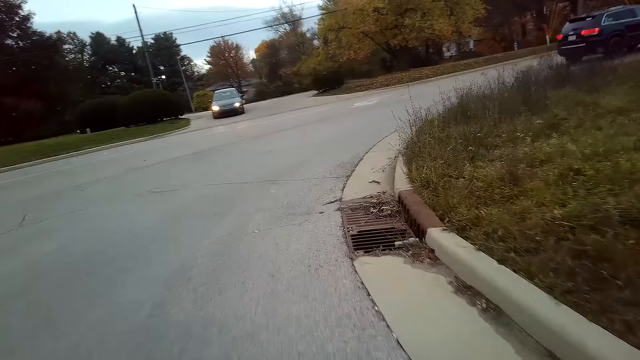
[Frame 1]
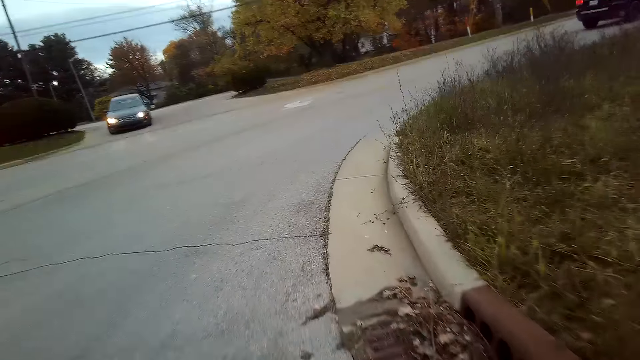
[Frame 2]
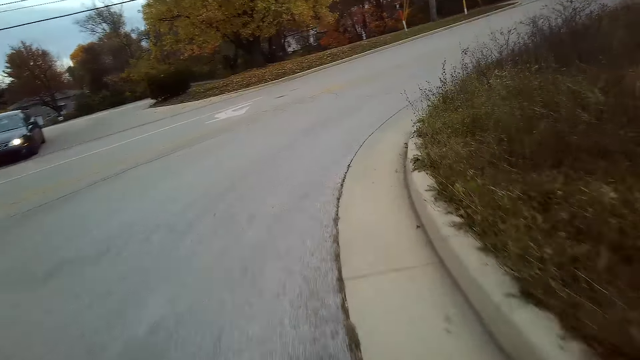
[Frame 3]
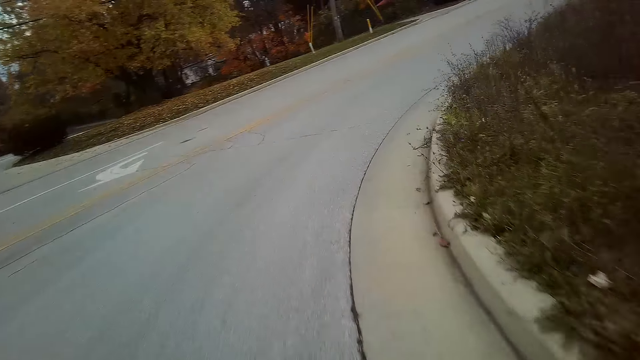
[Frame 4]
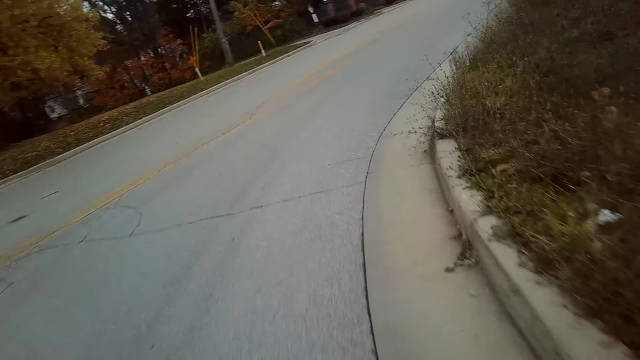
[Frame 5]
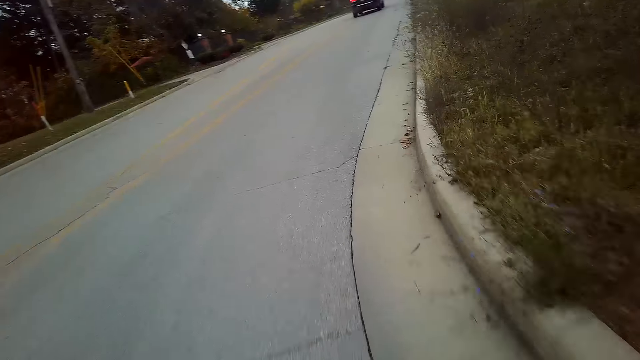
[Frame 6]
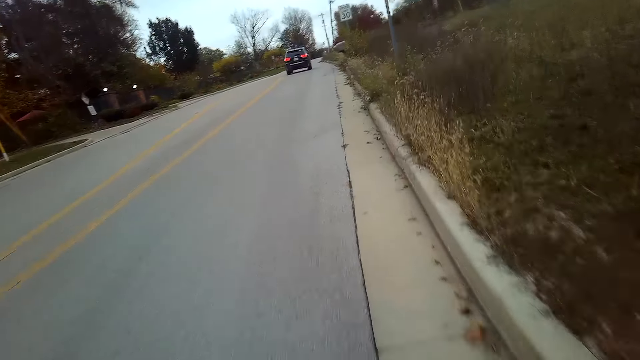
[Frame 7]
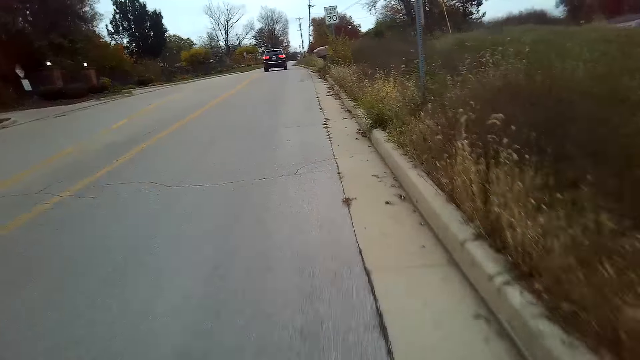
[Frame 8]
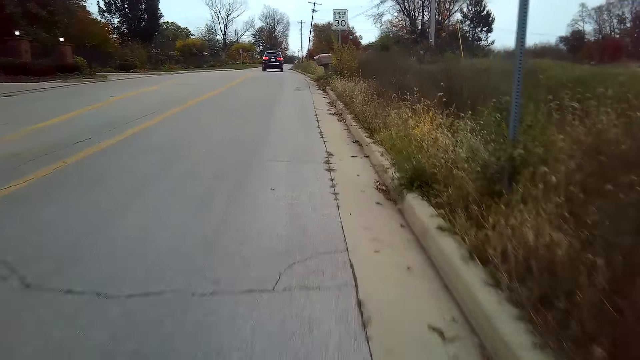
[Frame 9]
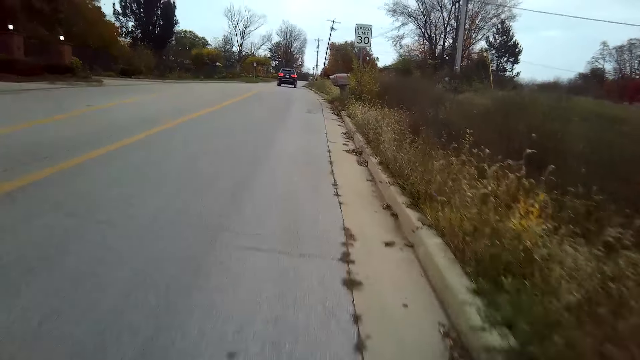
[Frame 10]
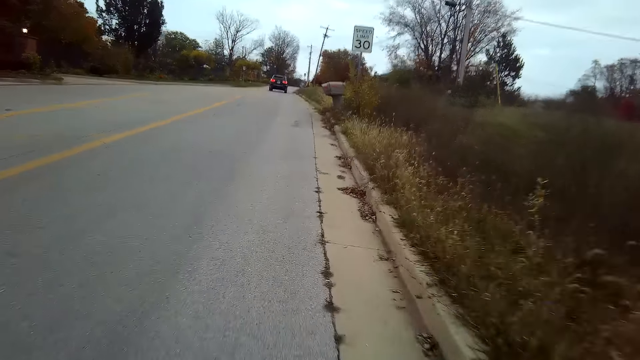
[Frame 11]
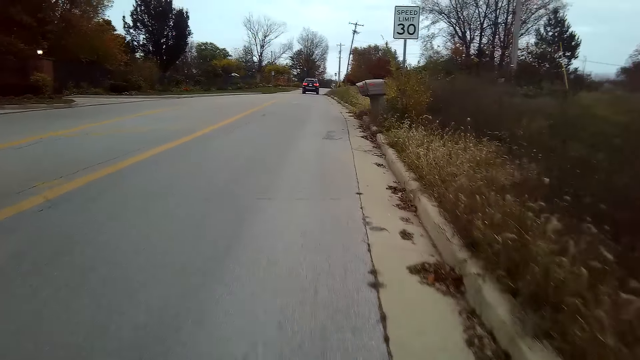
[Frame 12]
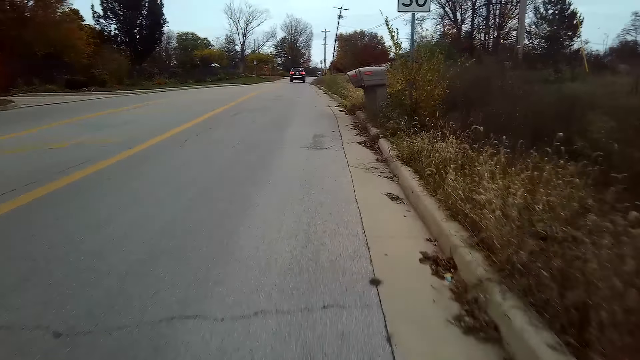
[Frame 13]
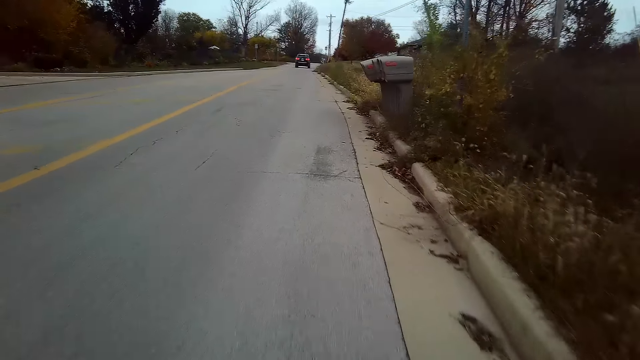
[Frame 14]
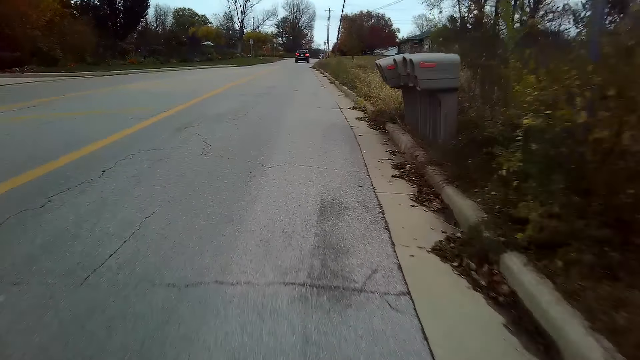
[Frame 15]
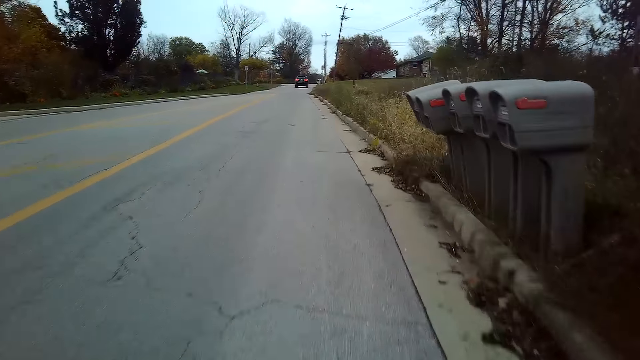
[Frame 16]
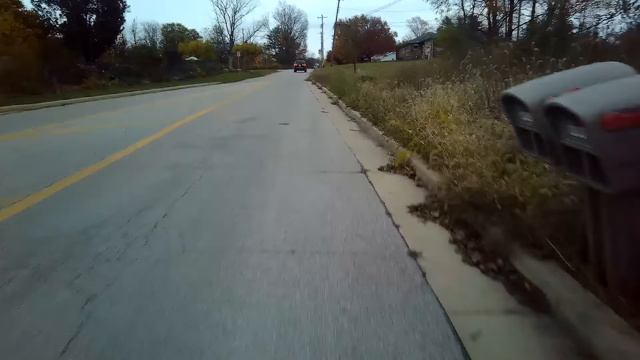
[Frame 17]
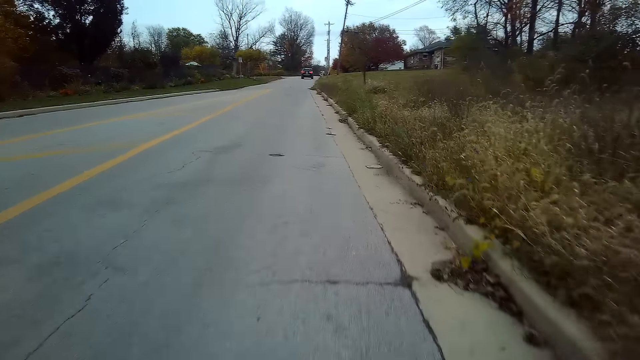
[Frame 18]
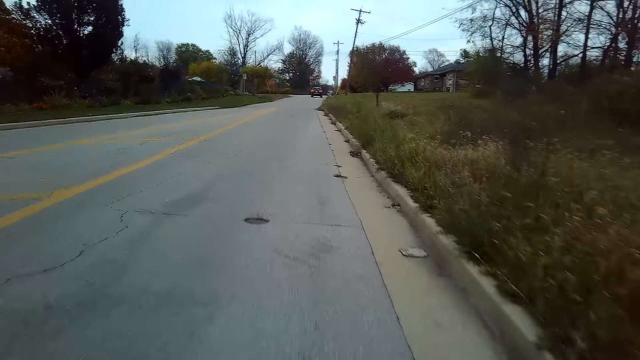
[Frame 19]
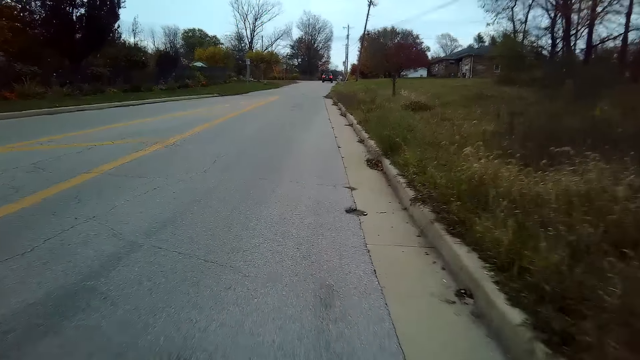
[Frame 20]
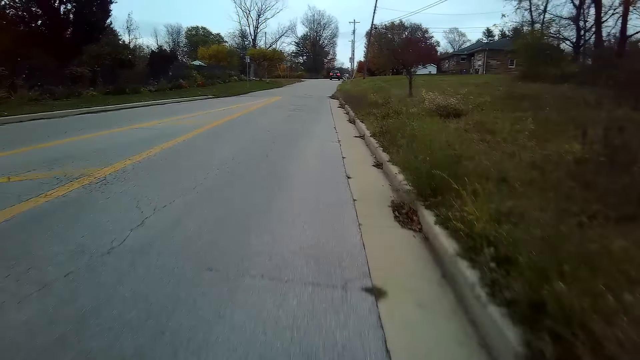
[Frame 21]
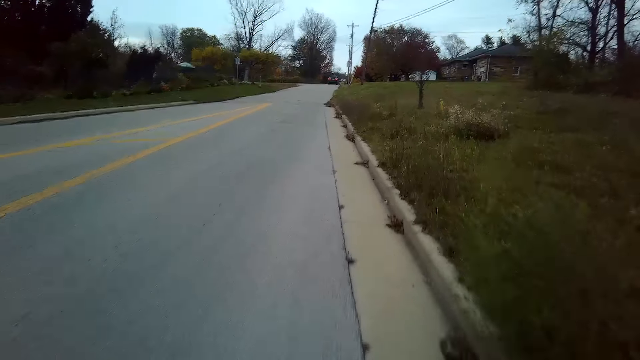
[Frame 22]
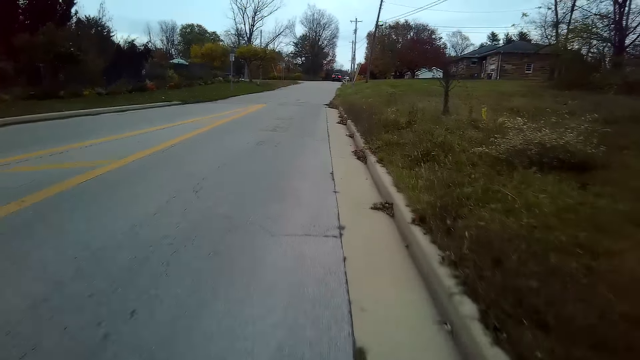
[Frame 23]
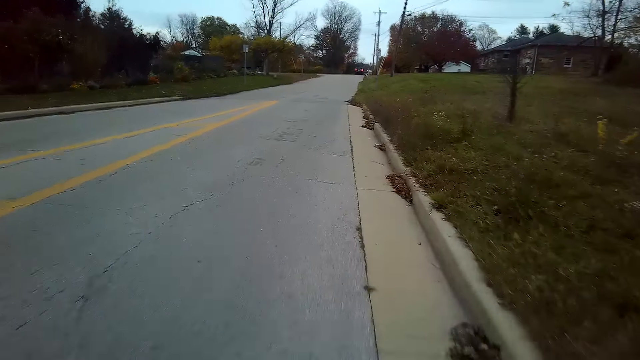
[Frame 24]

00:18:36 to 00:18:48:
The camera wearer turns left and rides a bicycle on the road.

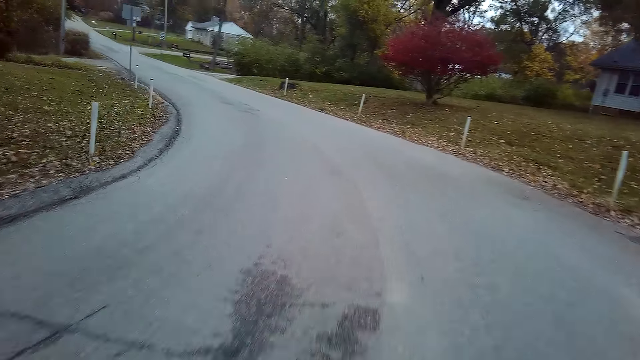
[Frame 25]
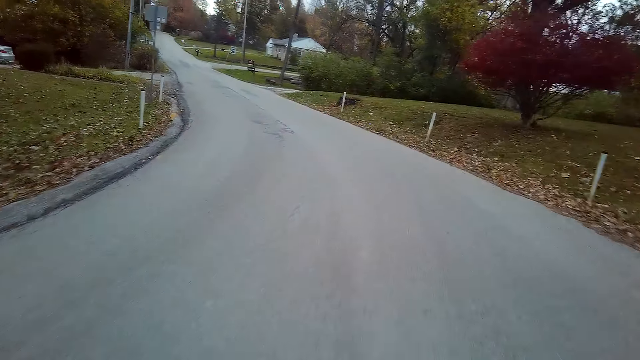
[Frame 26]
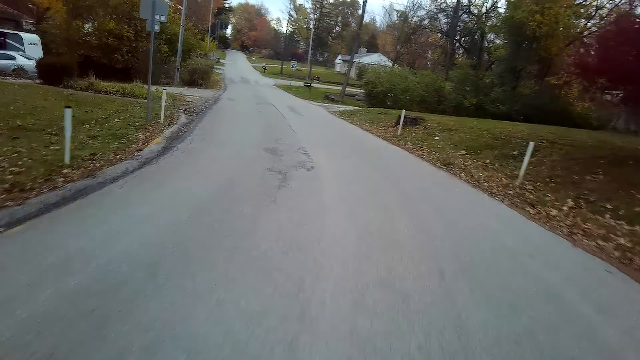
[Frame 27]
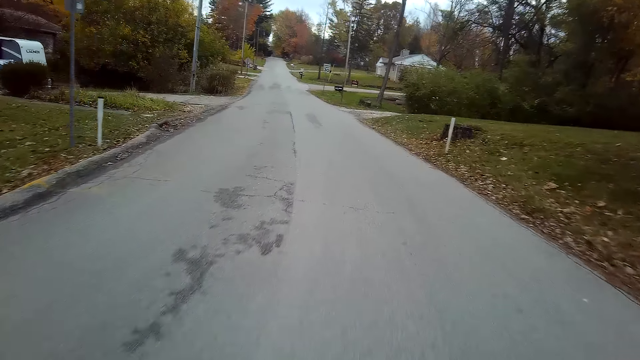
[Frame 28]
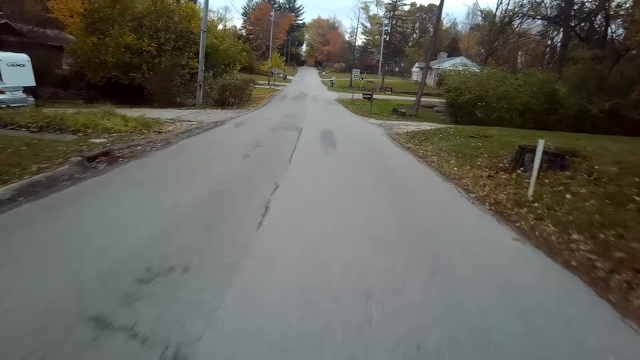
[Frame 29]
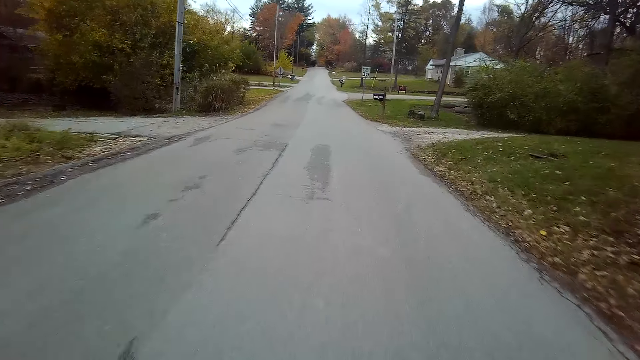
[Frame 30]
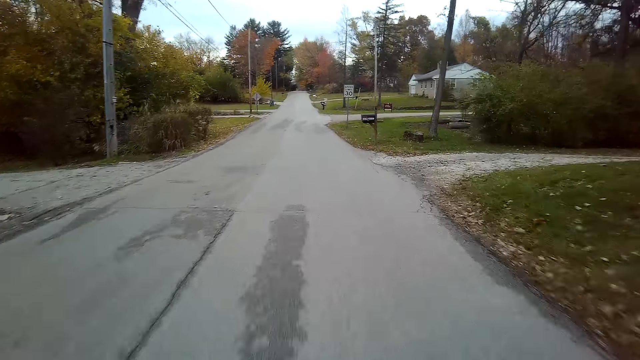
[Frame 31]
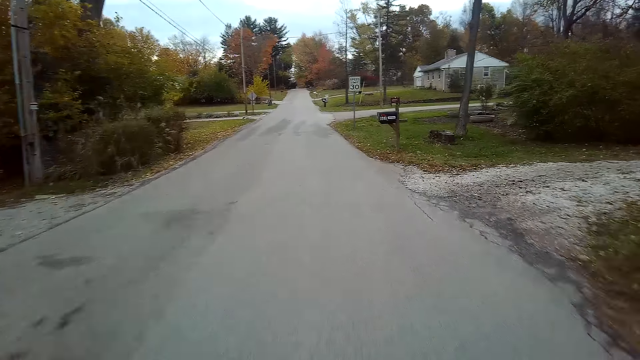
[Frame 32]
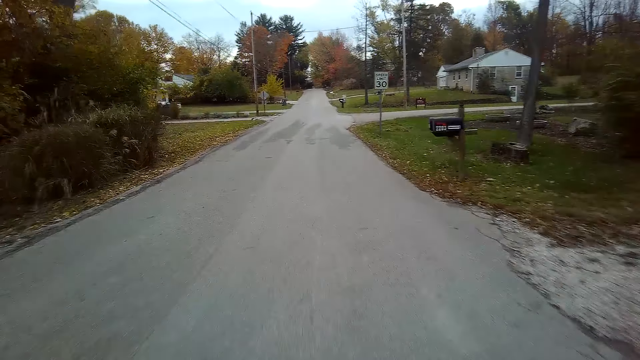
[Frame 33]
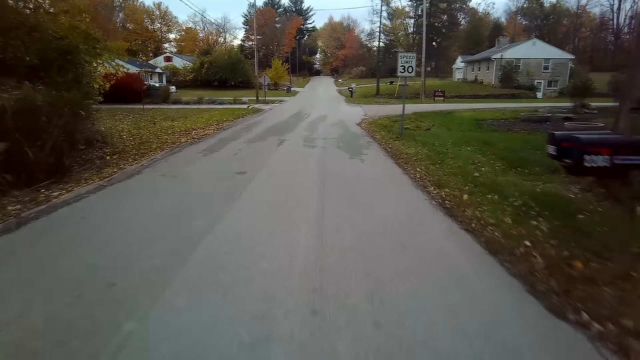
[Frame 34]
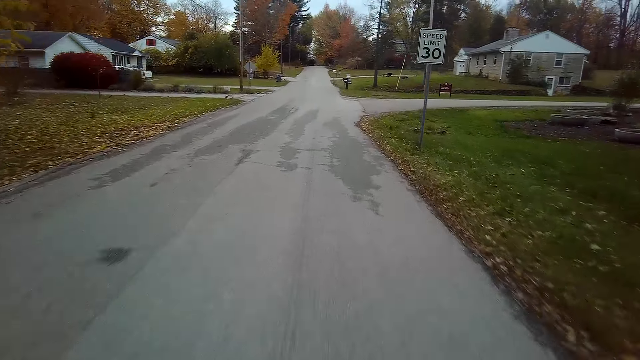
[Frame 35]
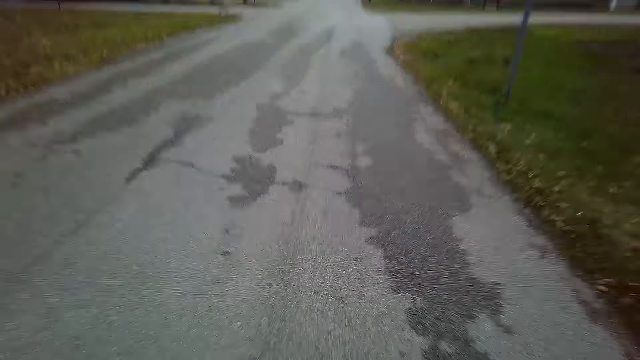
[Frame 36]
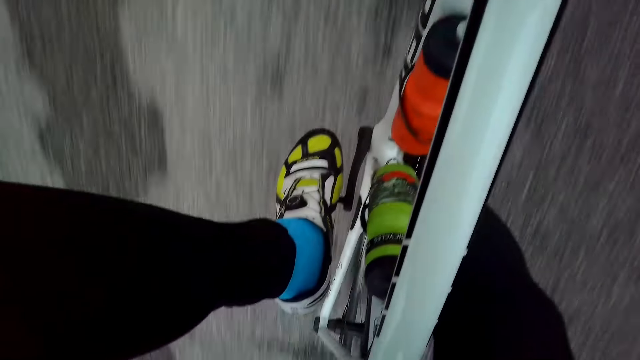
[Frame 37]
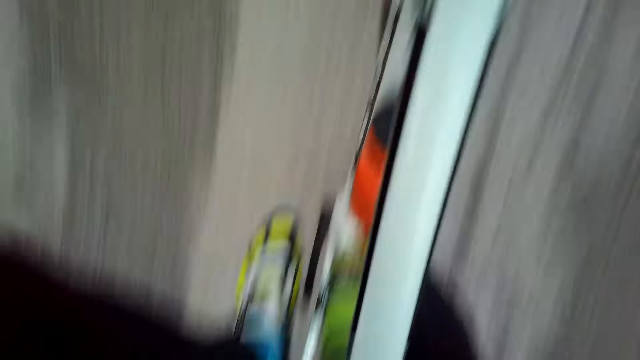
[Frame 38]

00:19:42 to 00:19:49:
The camera wearer turns left.
